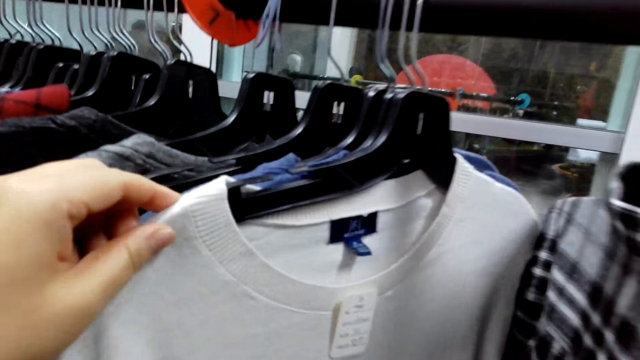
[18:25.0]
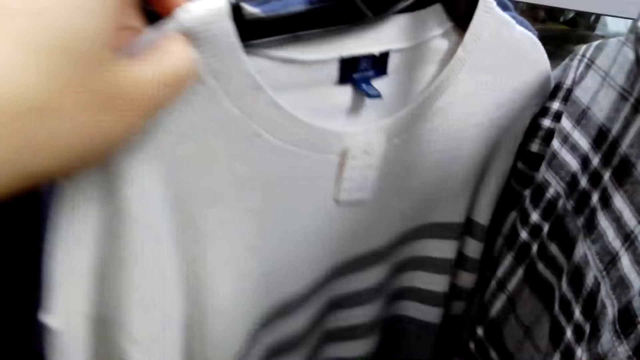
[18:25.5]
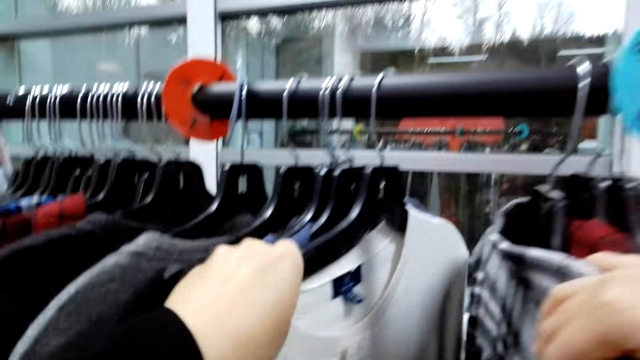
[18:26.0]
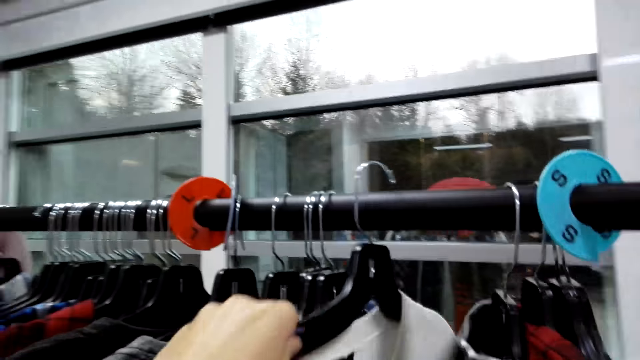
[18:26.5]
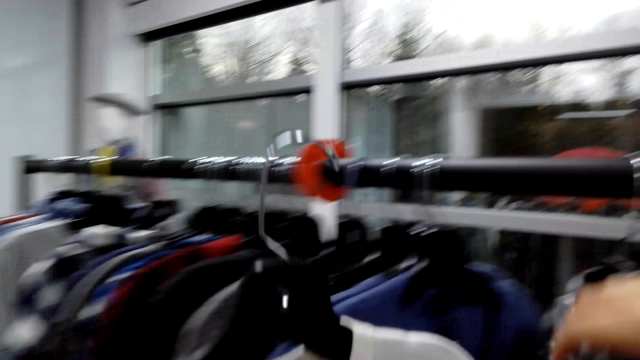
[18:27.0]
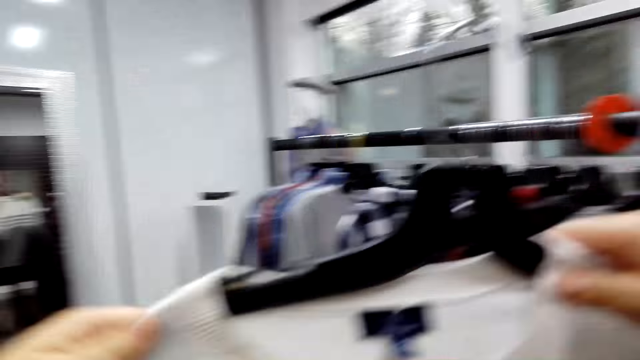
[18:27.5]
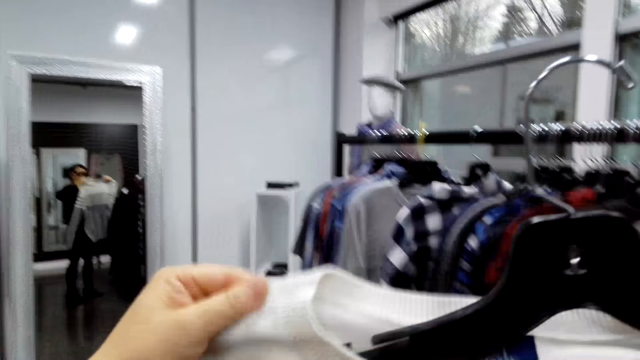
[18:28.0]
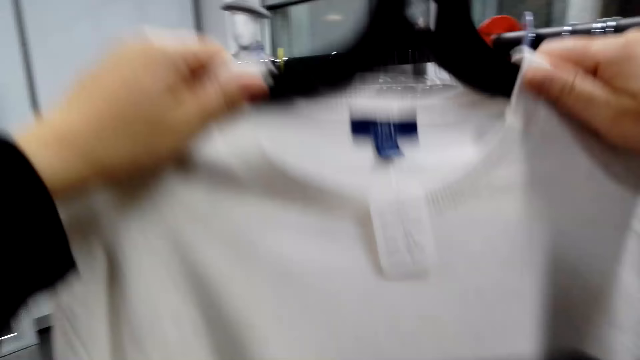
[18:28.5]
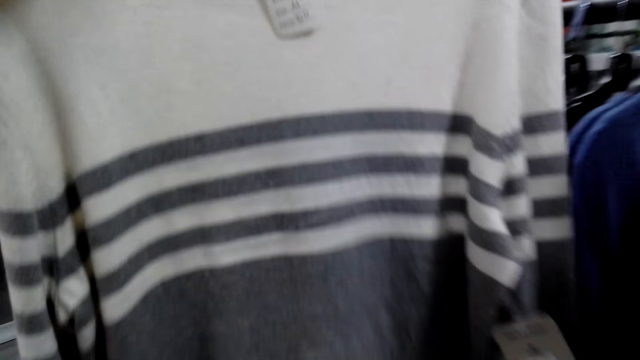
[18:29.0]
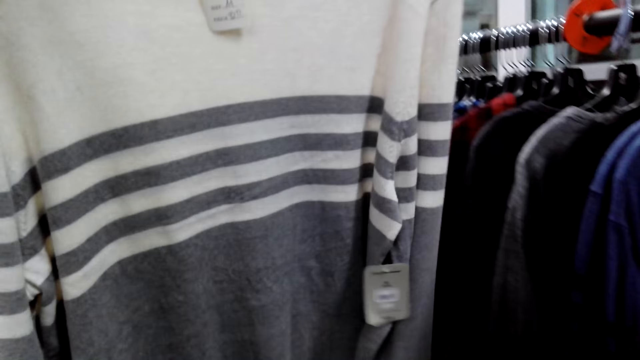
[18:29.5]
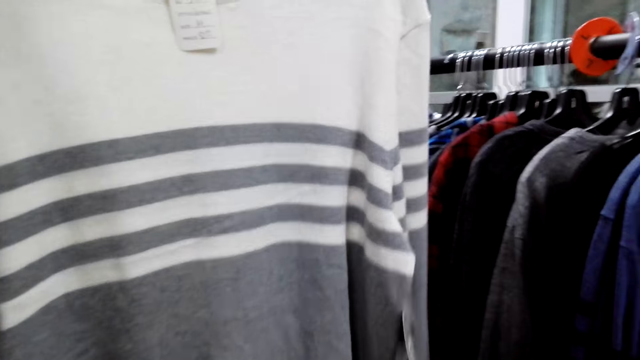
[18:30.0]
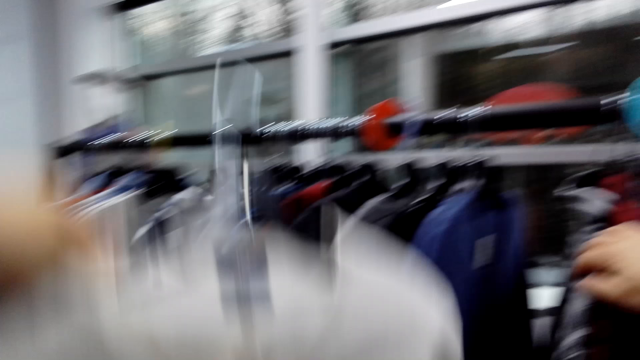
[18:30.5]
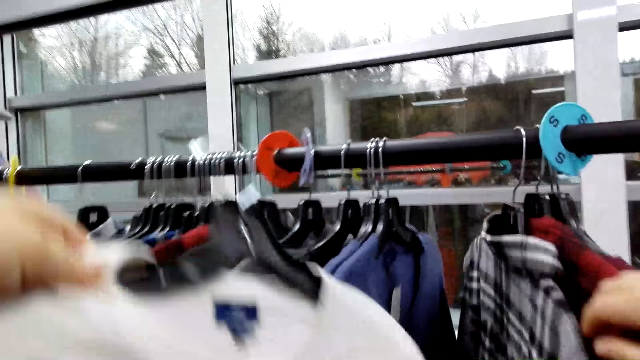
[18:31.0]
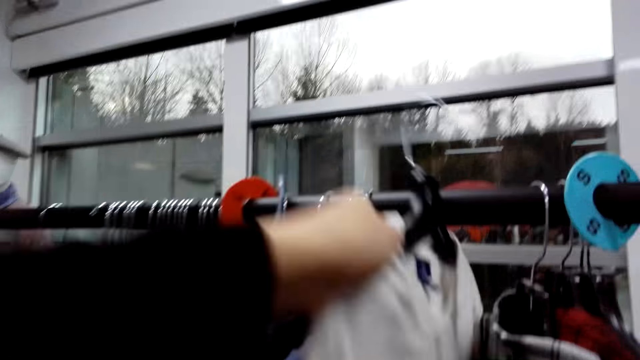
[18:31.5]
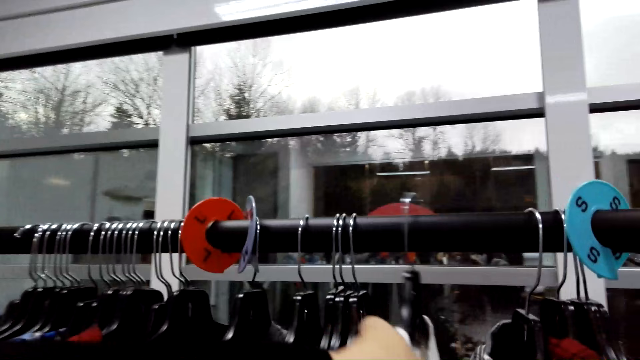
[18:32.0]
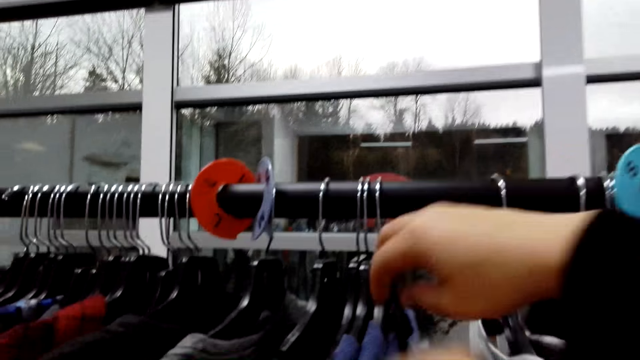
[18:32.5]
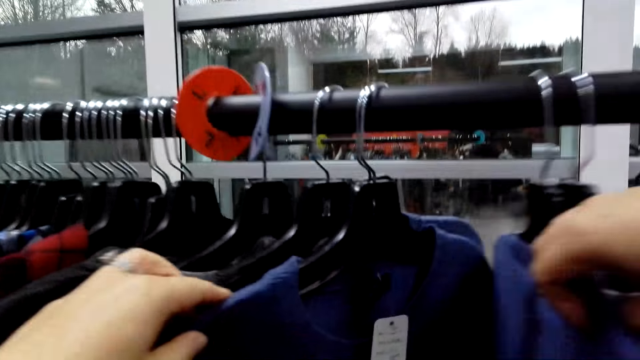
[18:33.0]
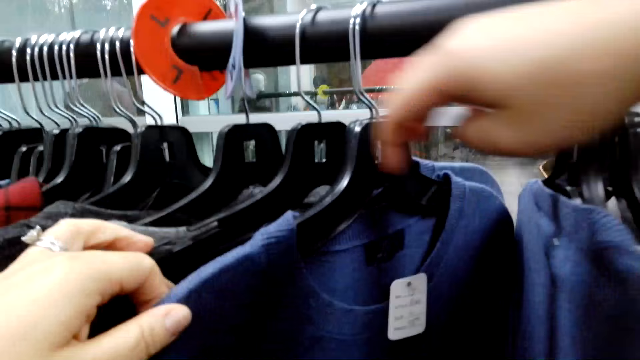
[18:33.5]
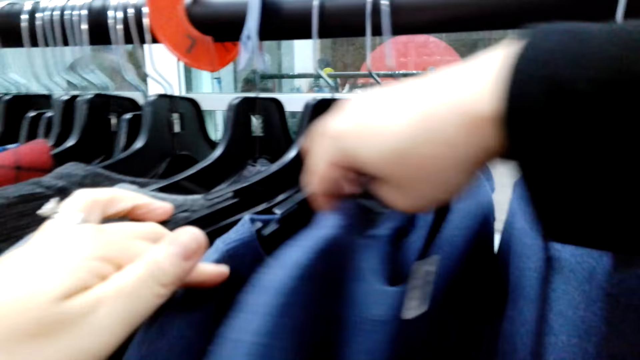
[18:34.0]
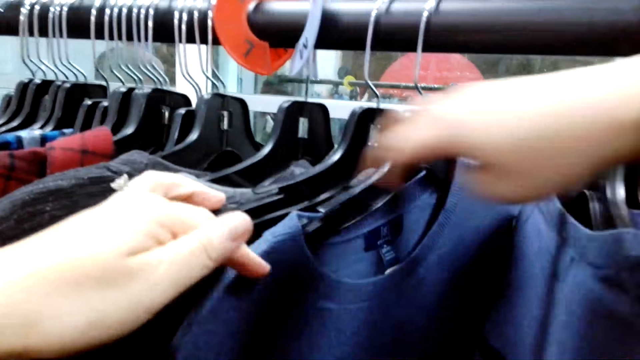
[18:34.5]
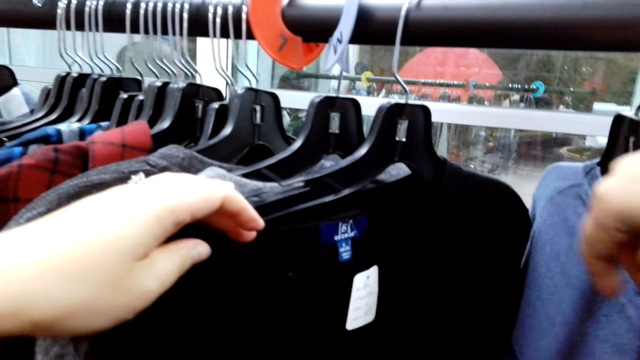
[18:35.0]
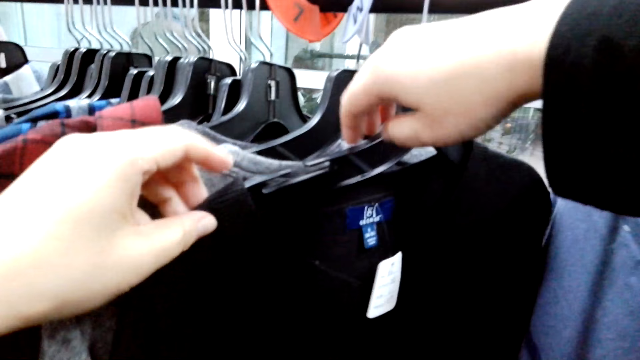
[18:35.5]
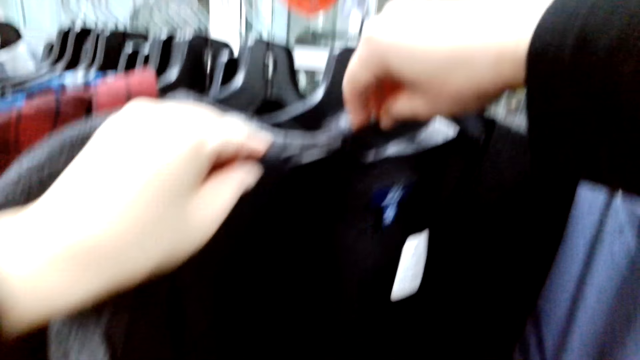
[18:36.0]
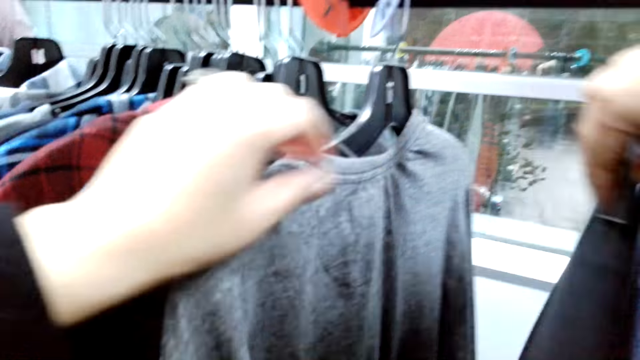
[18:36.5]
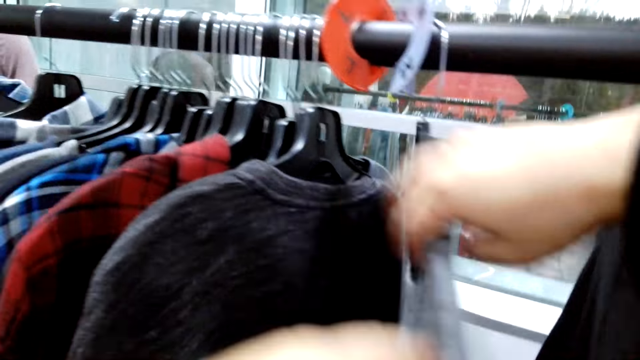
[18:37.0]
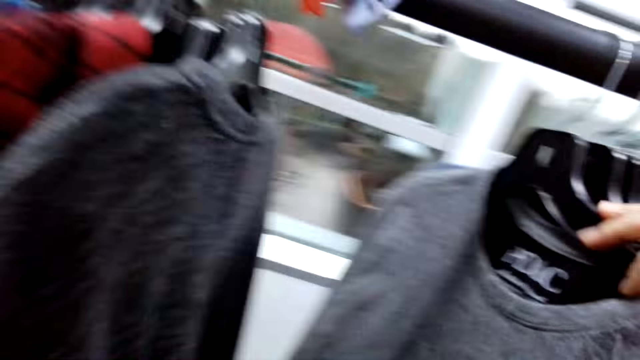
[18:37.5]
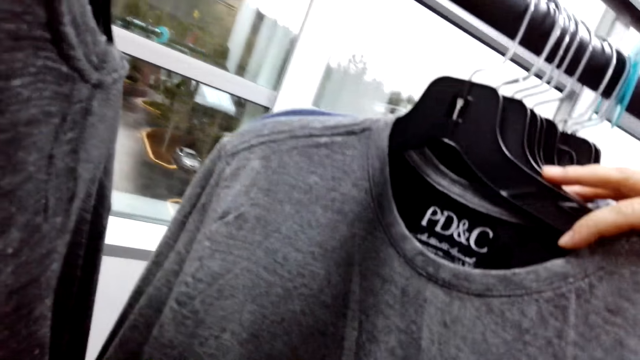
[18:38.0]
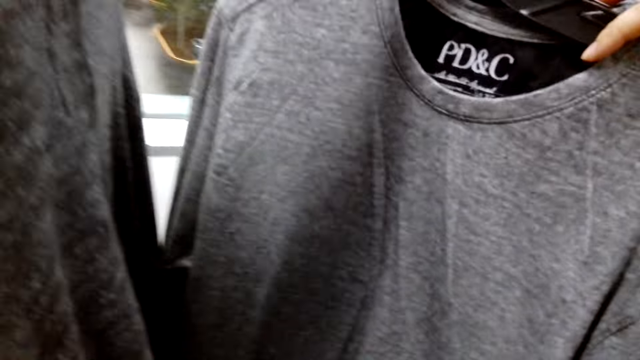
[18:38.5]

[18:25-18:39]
The camera wearer picks up a sweater from the rack. They hold the cloth. They place the sweater on the rack. They flip through the clothes. They move clothes on the cloth rack.

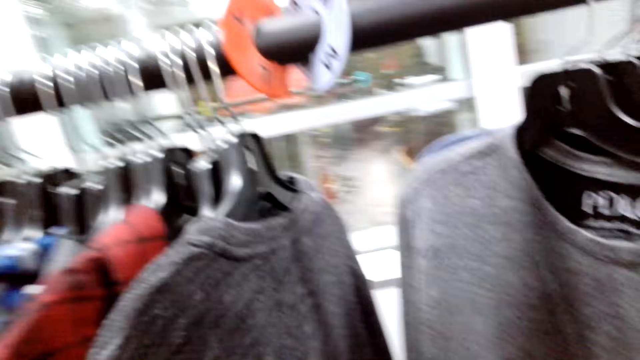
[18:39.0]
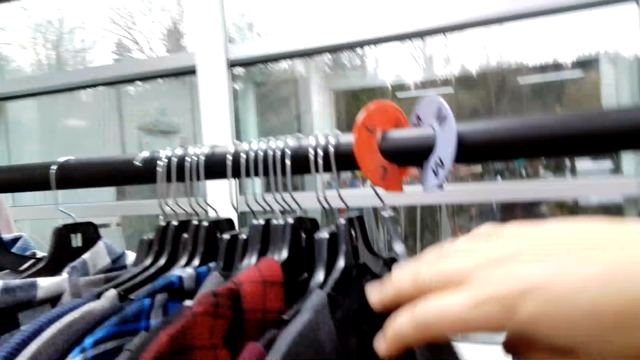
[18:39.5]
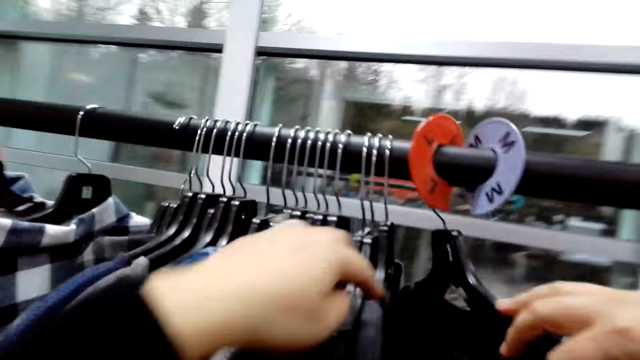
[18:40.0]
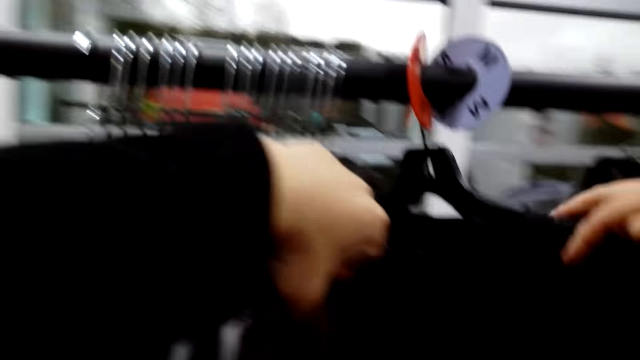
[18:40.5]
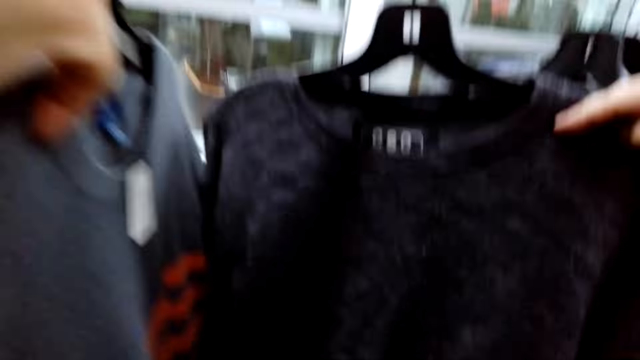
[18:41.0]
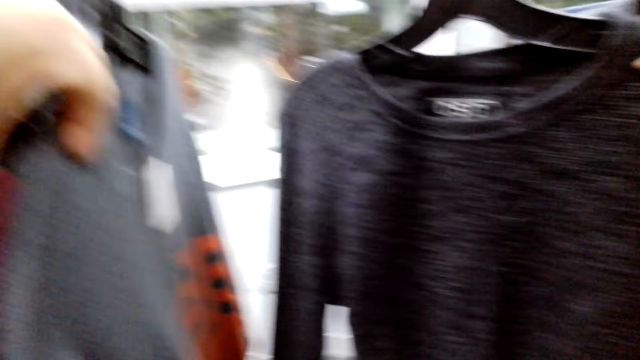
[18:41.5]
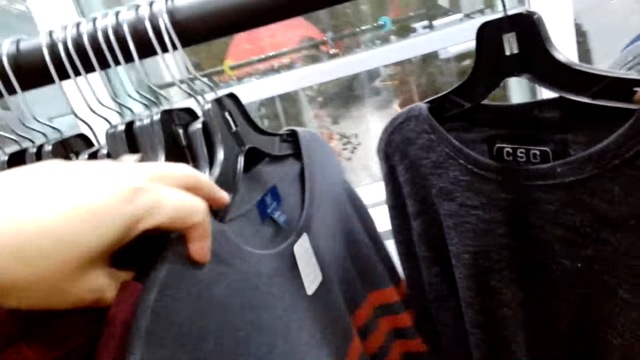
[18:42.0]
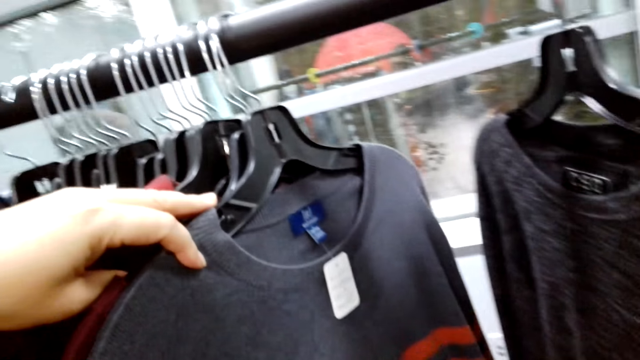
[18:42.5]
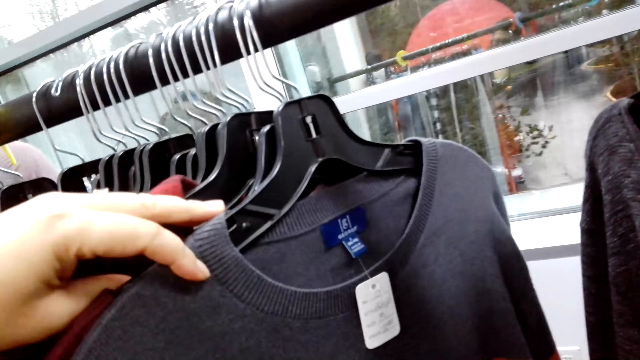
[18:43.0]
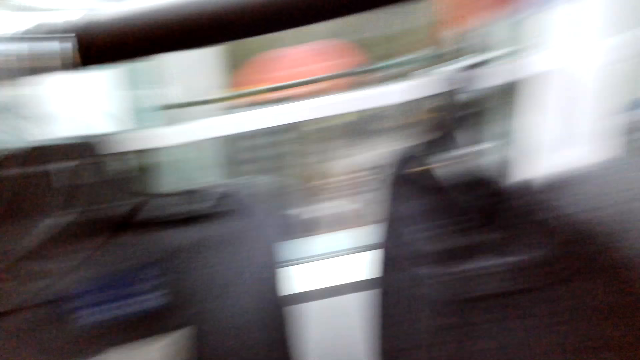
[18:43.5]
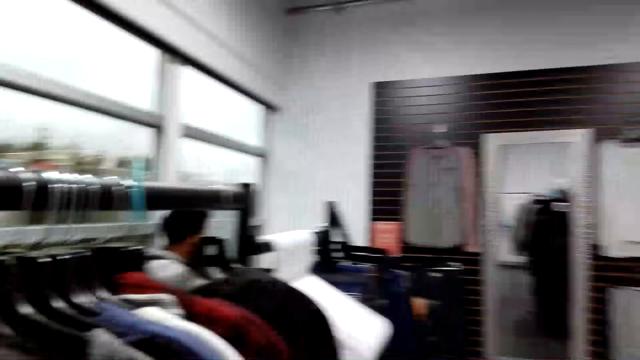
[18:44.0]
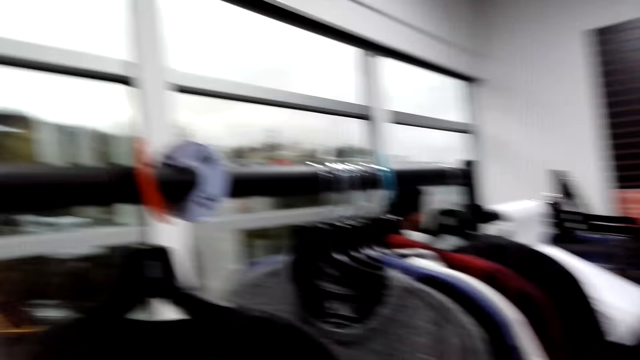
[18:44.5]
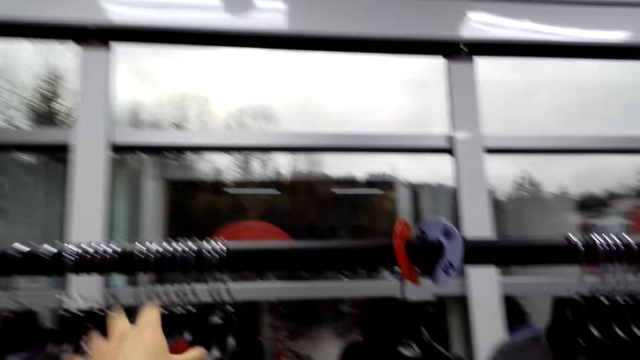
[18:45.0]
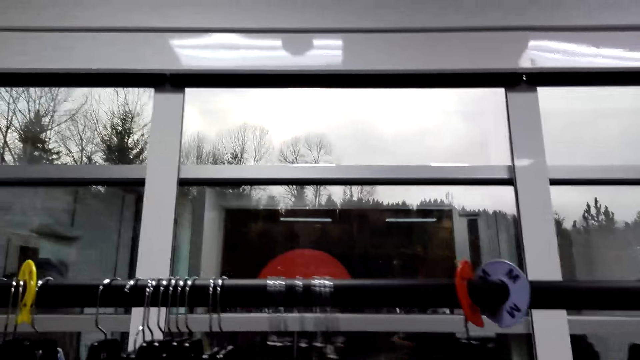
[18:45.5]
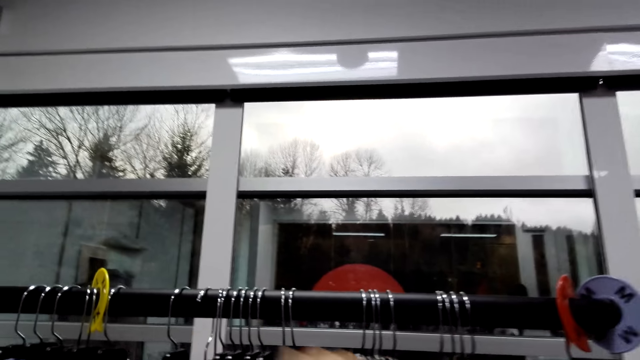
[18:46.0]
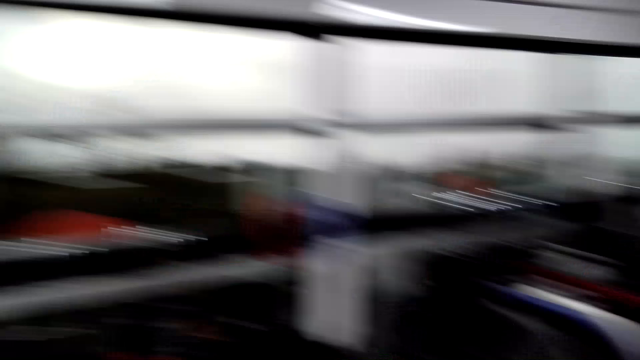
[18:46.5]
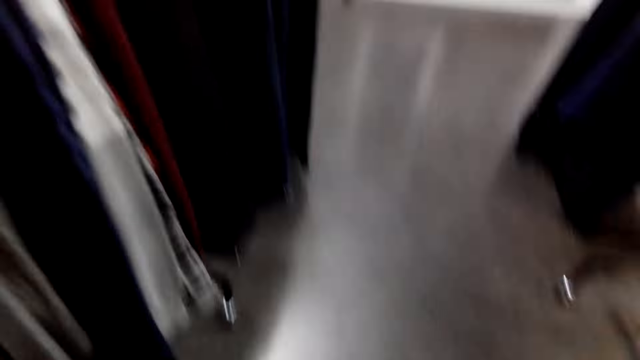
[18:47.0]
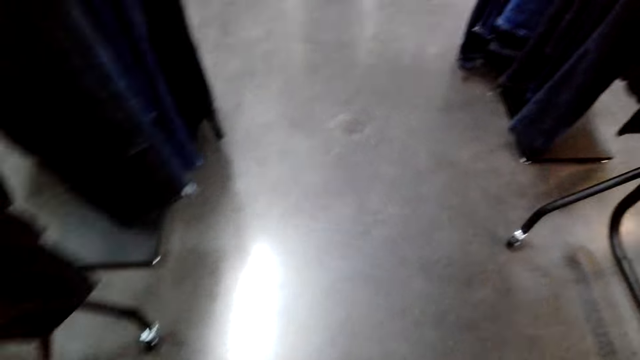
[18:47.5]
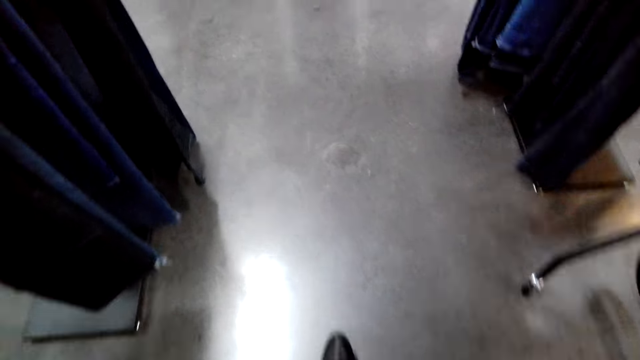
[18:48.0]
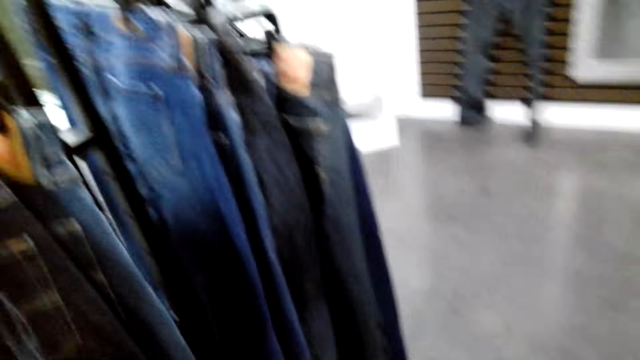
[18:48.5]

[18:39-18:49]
The camera wearer looks around the store. They flip through the clothes. A person converses with the camera wearer. The camera wearer walks around the store.
